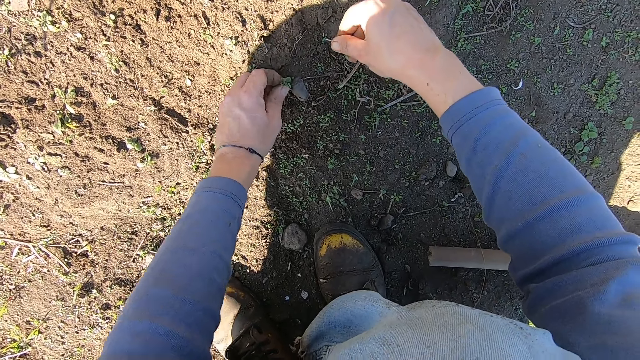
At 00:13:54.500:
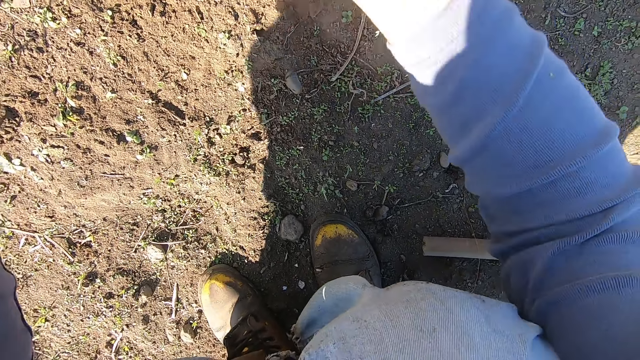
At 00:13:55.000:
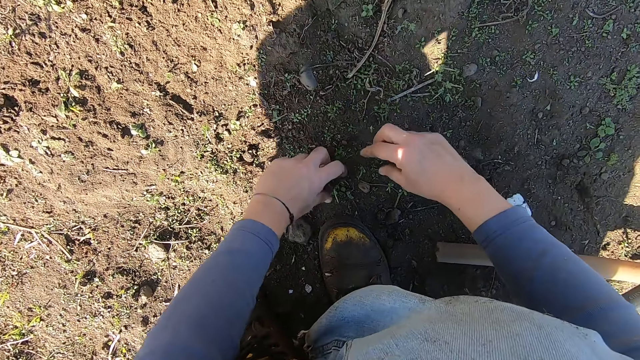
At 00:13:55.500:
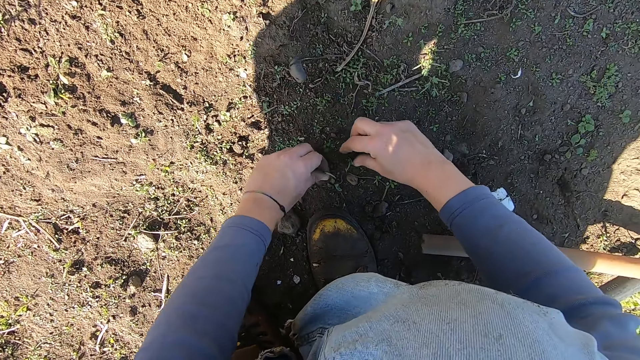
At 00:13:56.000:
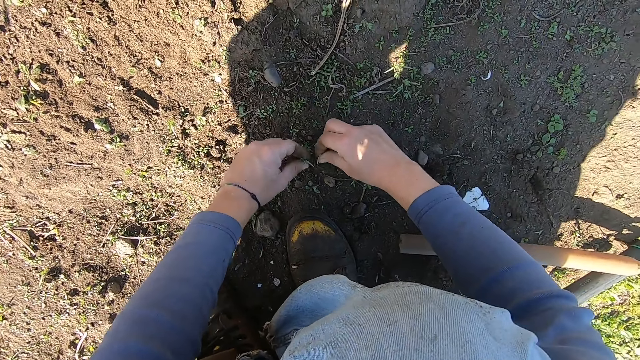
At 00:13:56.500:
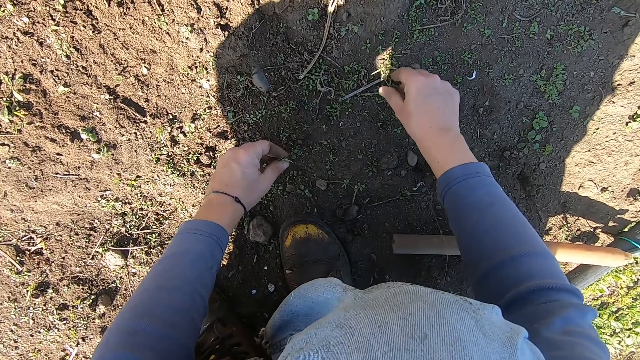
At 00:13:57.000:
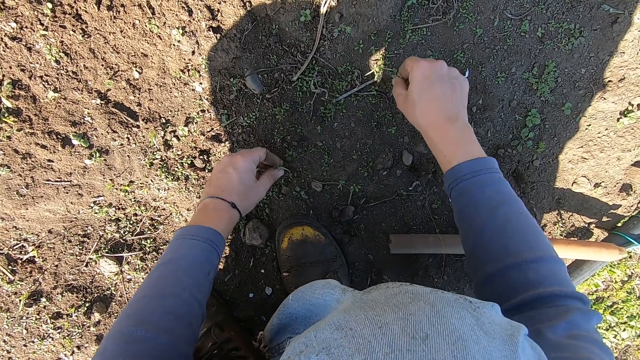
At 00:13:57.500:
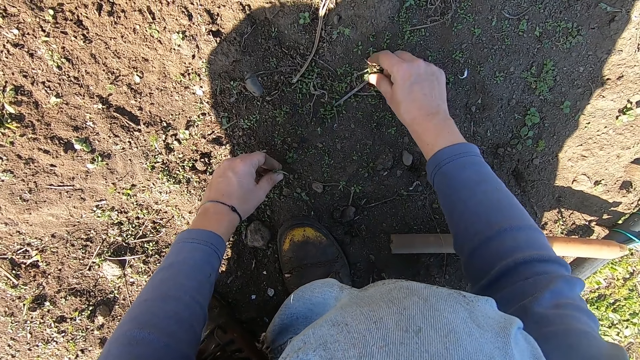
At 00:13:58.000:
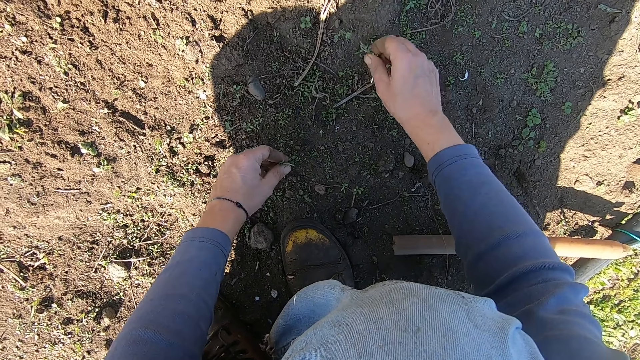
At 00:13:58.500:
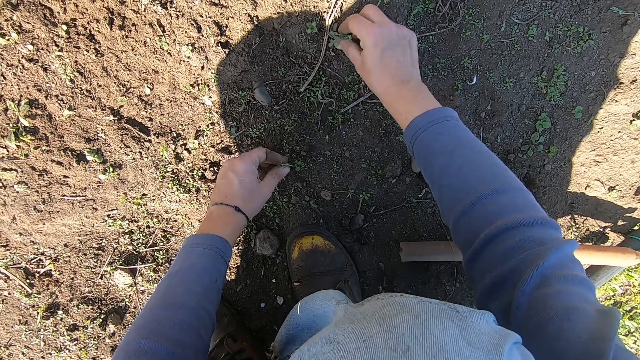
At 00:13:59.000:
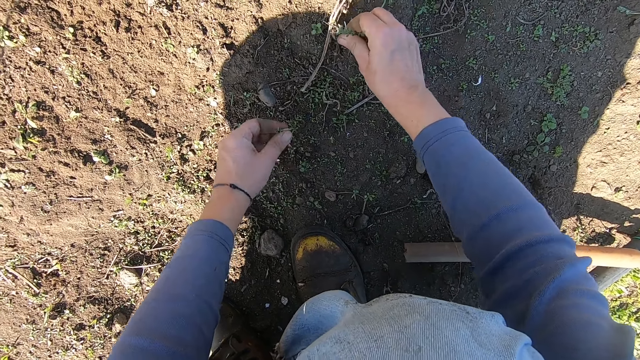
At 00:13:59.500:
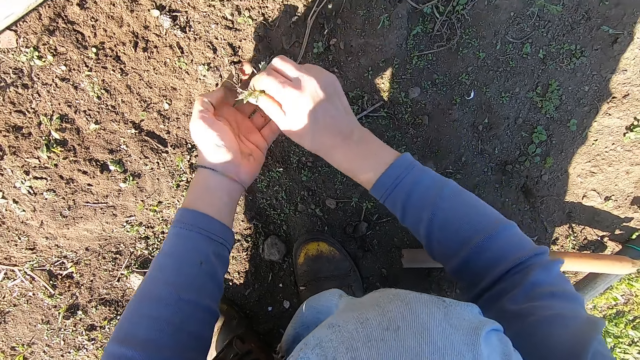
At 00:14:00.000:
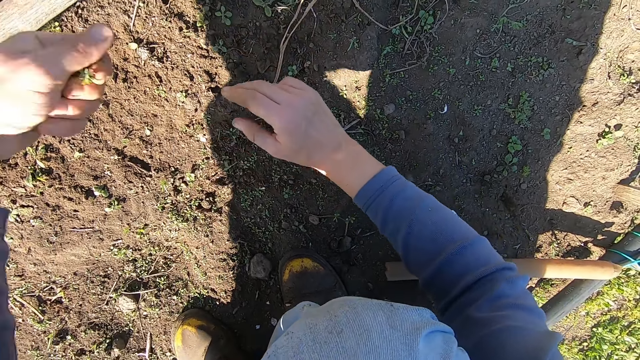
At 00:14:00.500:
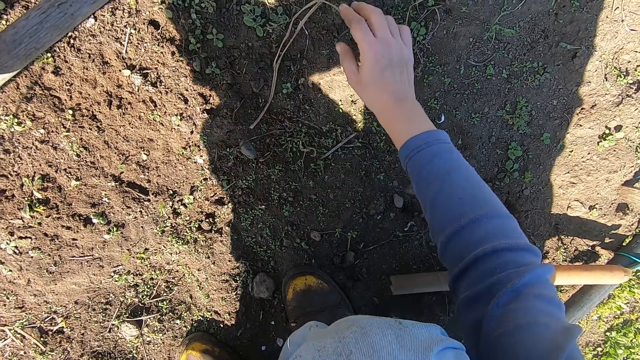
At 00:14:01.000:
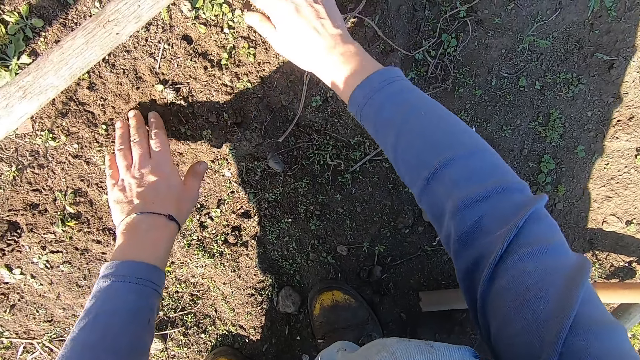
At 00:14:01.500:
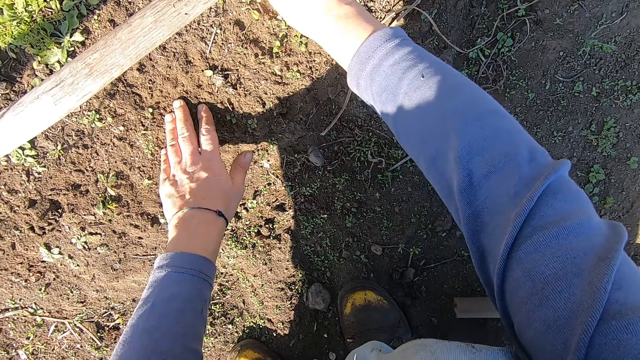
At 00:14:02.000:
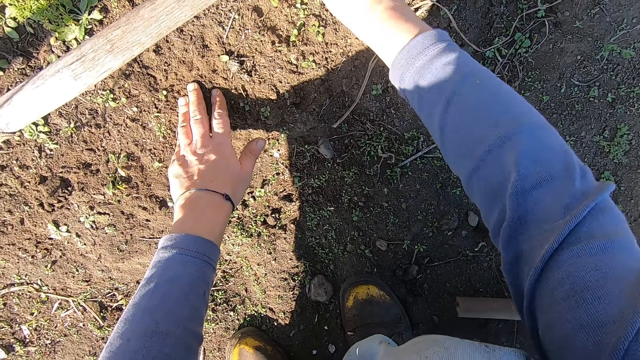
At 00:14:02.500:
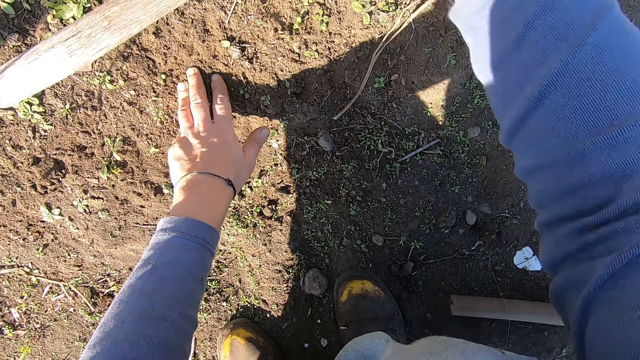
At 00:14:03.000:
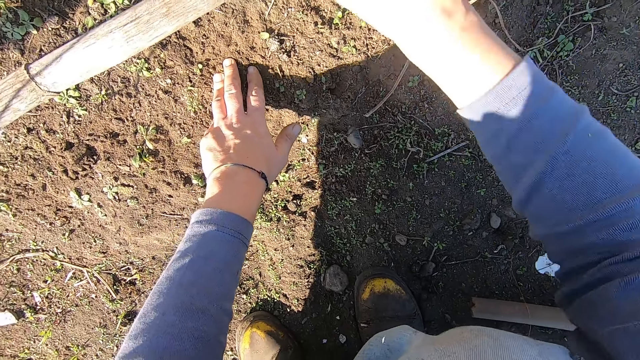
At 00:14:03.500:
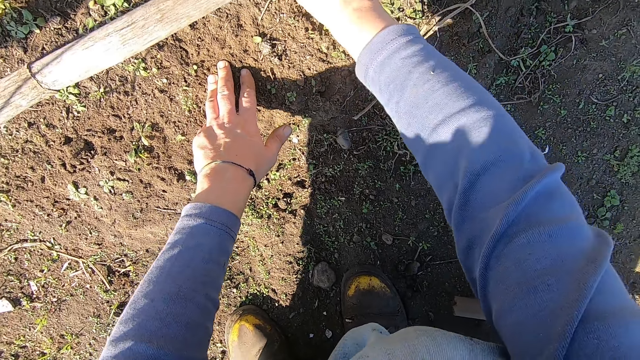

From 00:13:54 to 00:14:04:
The camera wearer throws the weeds in both his hands away. He picks up a weed from the ground with his left hand. He picks up weeds from the ground with his right hand. He passes the weeds from his right hand to his left hand. He throws the weeds in his left hand away. He places both hands on the ground. He moves his right hand.

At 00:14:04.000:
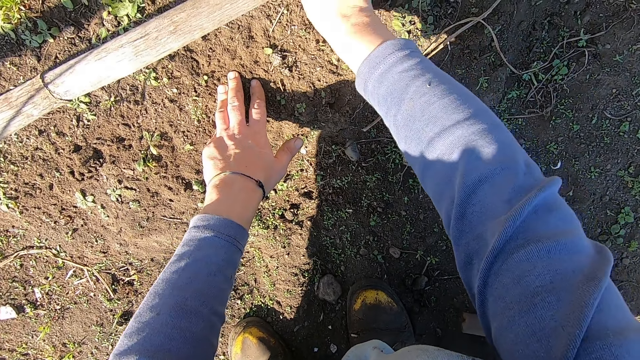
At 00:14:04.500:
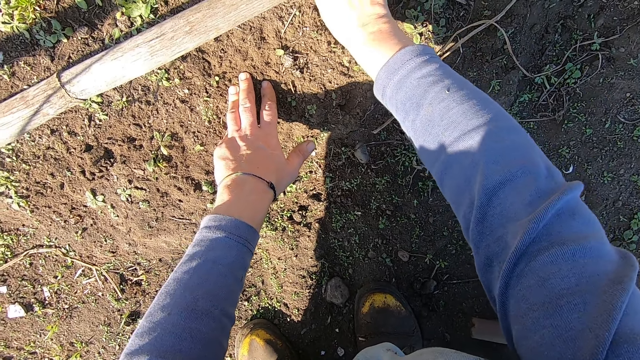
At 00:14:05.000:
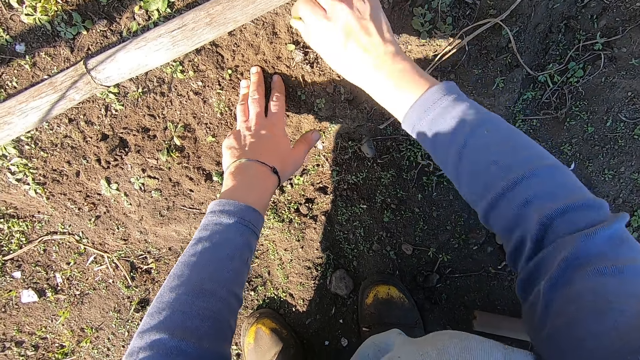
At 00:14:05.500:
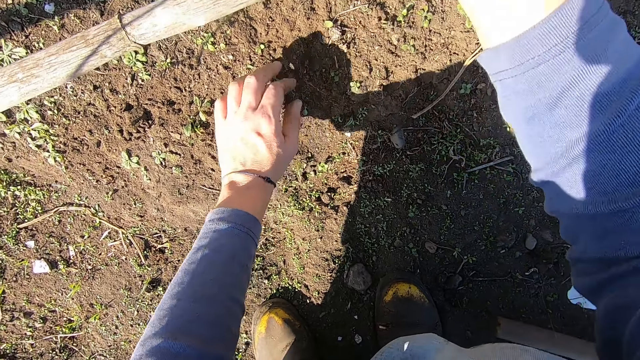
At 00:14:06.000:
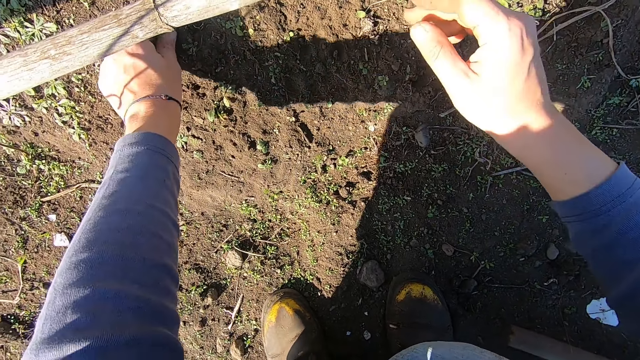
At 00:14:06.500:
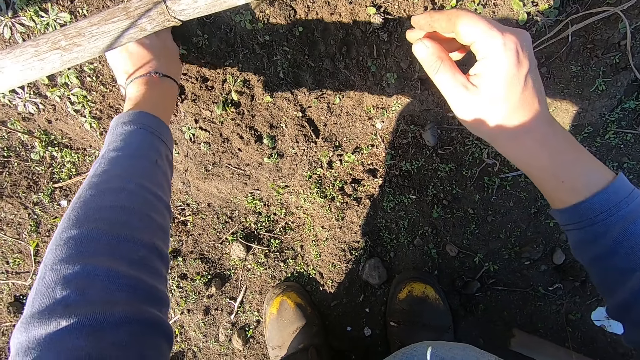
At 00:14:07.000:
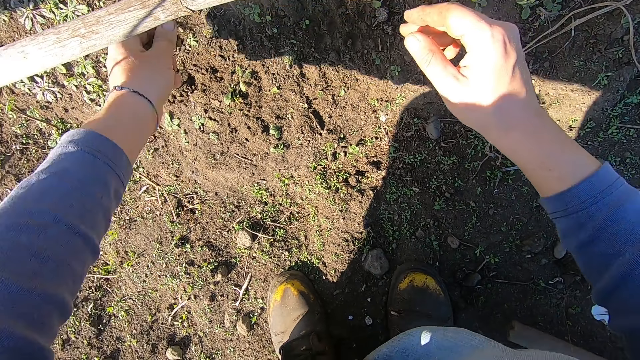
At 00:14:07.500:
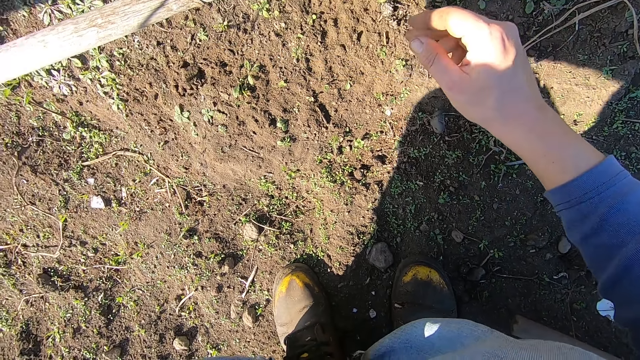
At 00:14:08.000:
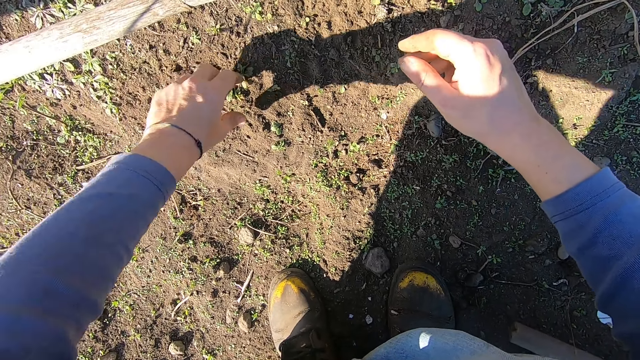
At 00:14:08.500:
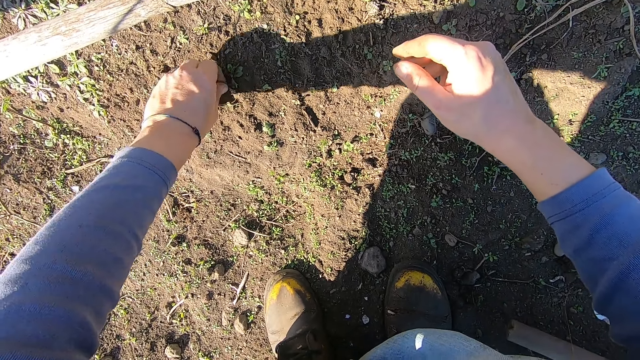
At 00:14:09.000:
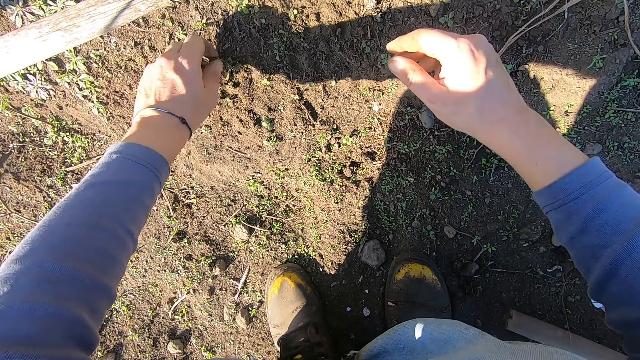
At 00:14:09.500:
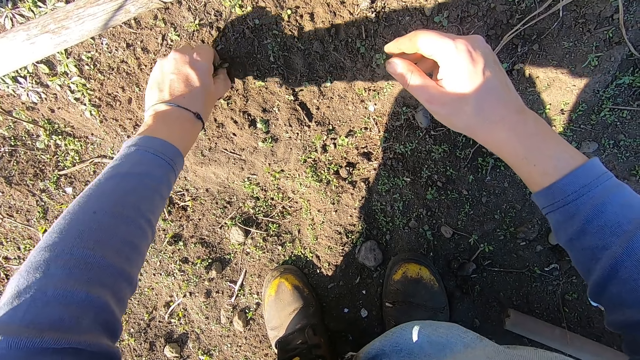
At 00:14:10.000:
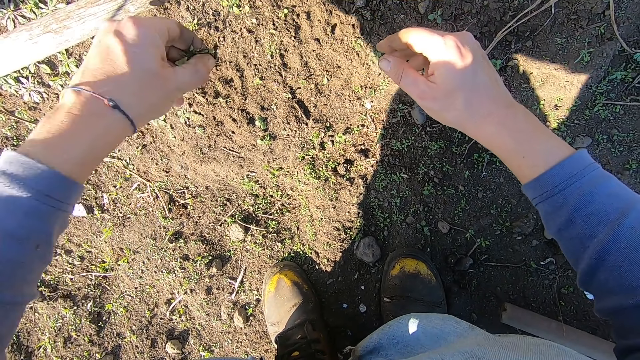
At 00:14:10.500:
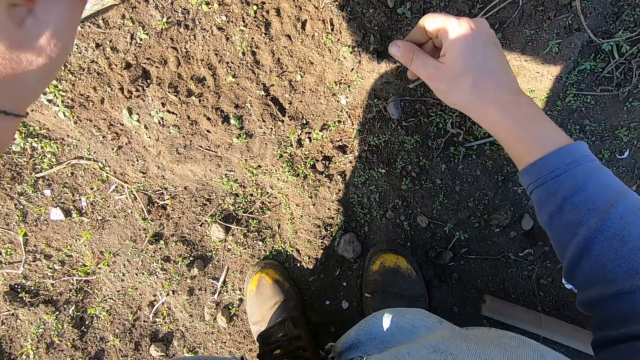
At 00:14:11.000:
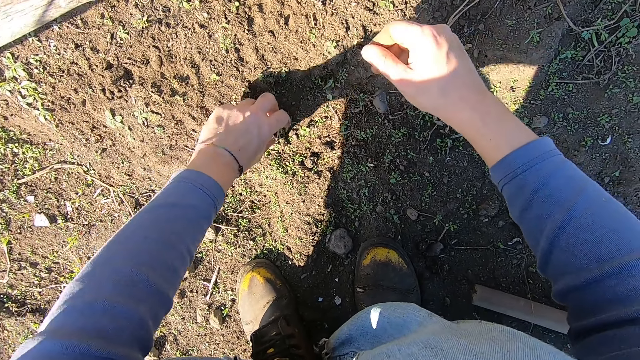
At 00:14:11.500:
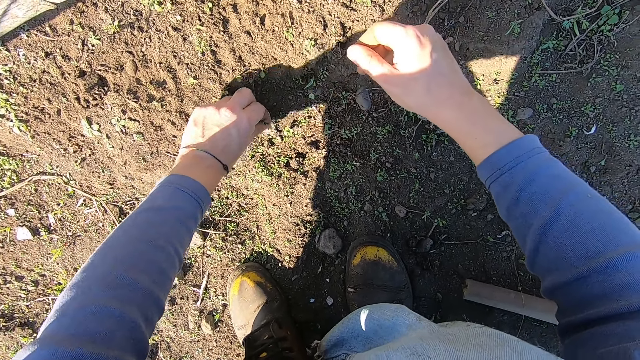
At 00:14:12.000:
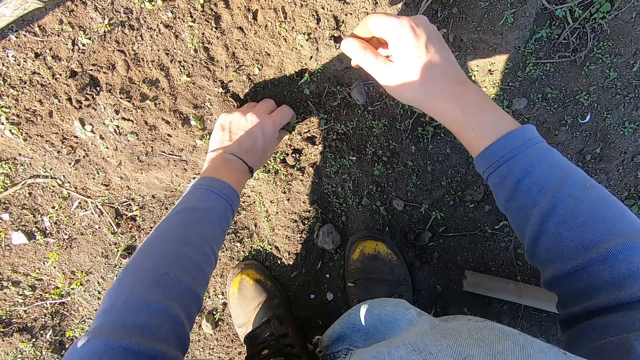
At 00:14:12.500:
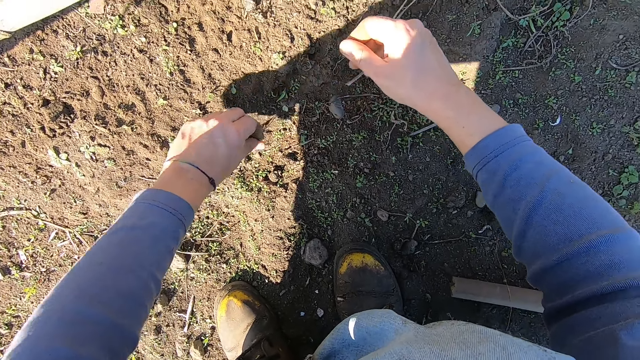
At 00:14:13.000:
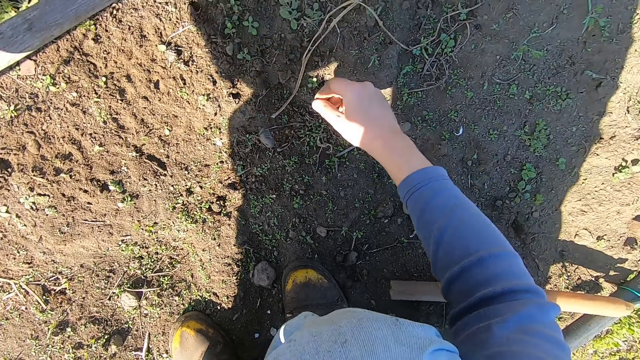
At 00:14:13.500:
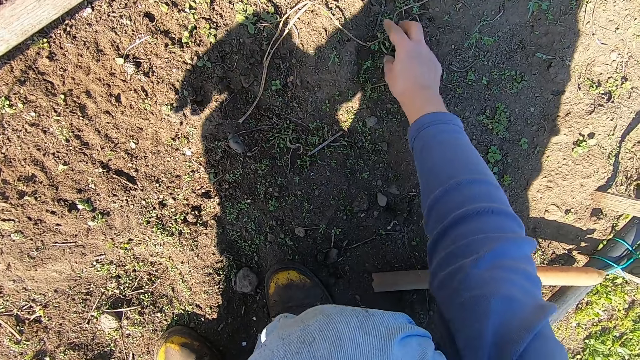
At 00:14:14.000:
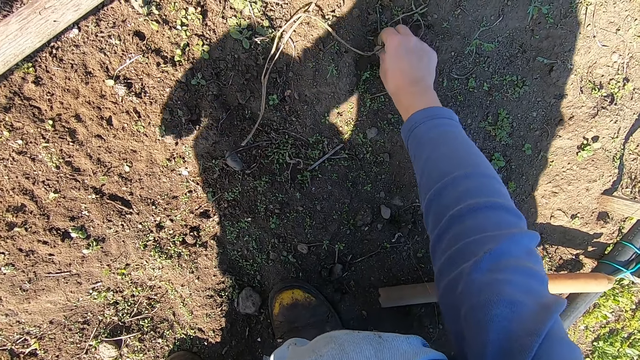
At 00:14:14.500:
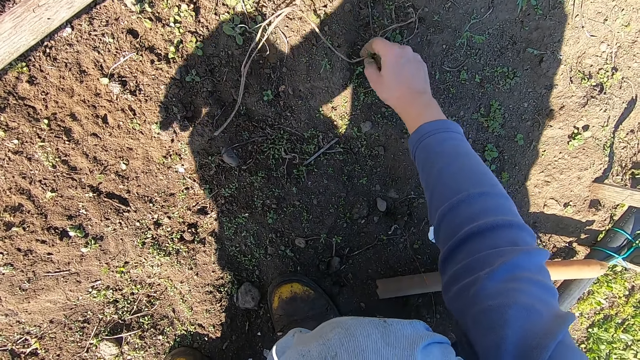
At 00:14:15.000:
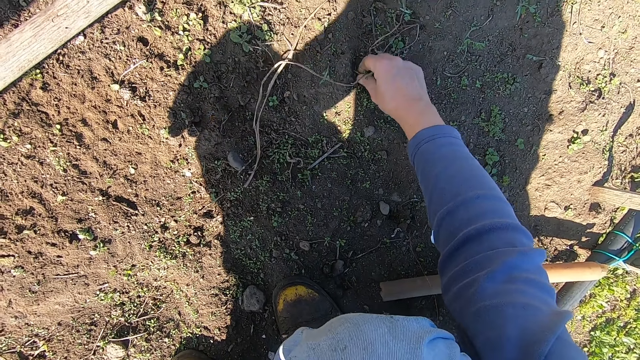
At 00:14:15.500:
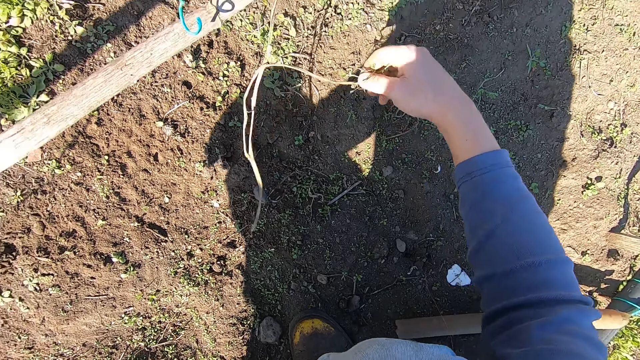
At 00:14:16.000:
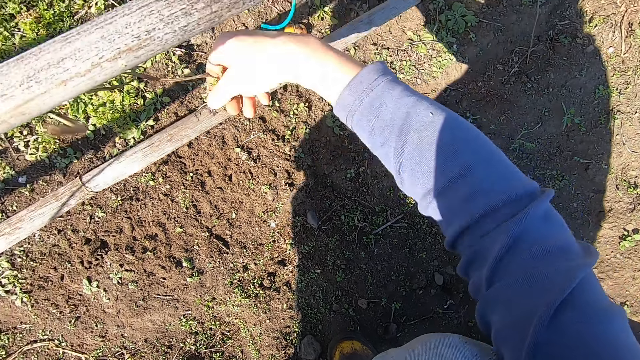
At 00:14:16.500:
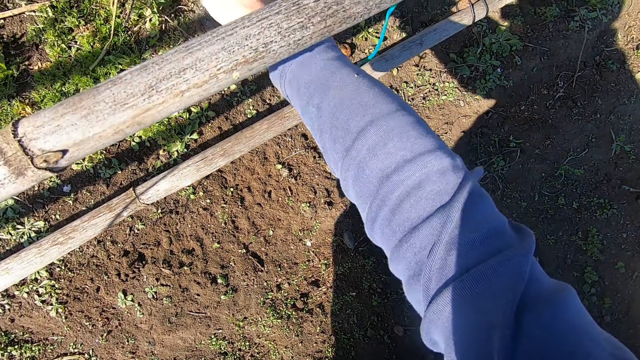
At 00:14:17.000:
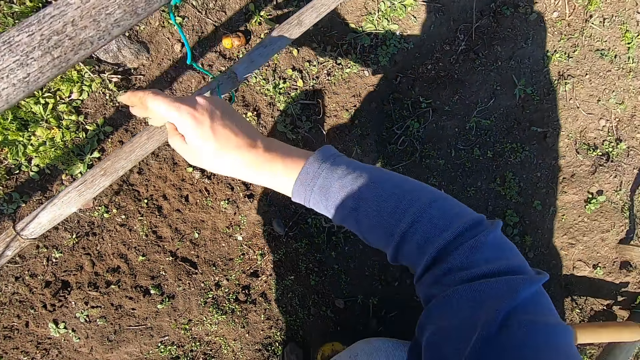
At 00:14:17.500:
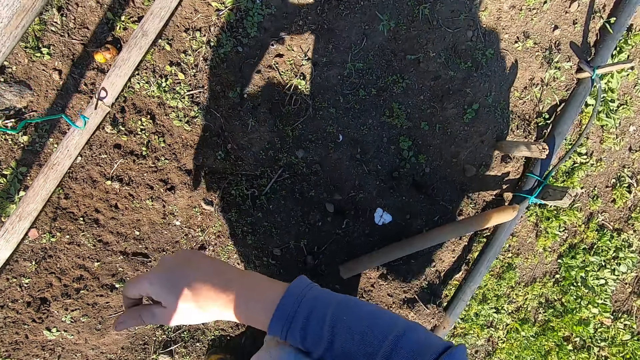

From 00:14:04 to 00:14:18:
The camera wearer moves his right hand. He removes weeds from the ground with his left hand. He throws the weed in his left hand away. He removes a weed from the ground with his left hand. He throws the weed in his left hand away. He removes weeds from the ground with his left hand. He throws the weeds in his left hand away. He removes weeds from the ground with his right hand. He picks up a stick on the ground. He throws the weeds in his right hand away. He throws the stick to the other side of the garden.
